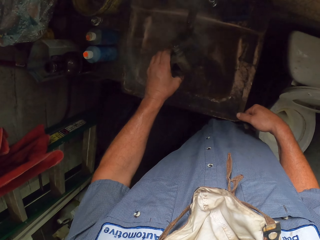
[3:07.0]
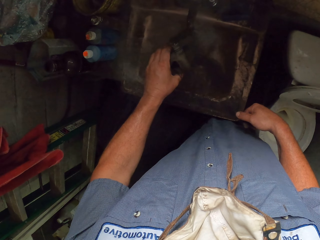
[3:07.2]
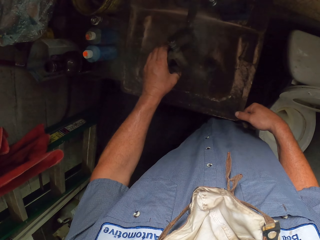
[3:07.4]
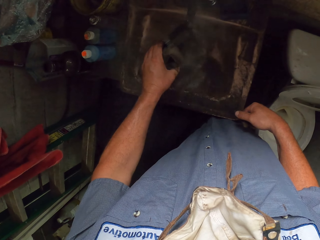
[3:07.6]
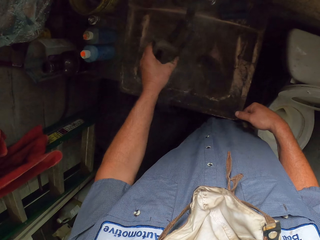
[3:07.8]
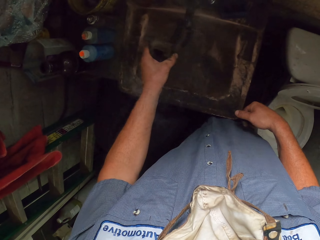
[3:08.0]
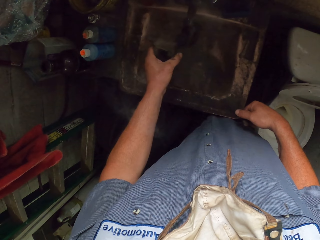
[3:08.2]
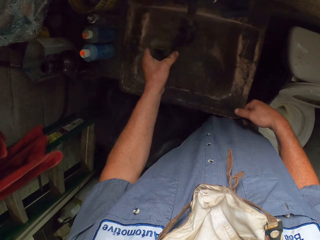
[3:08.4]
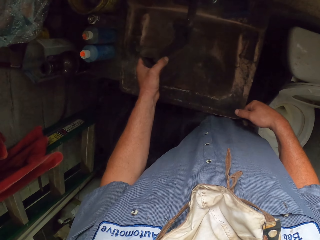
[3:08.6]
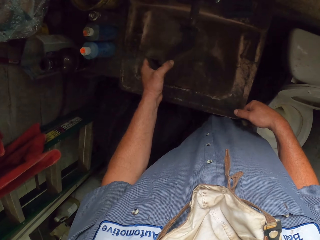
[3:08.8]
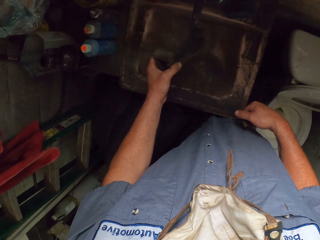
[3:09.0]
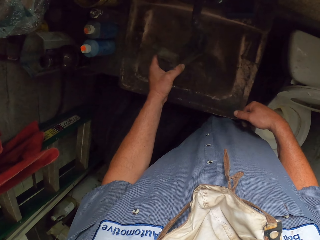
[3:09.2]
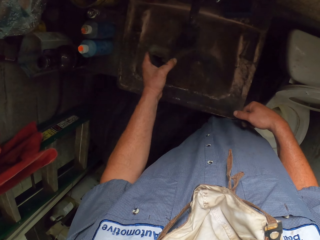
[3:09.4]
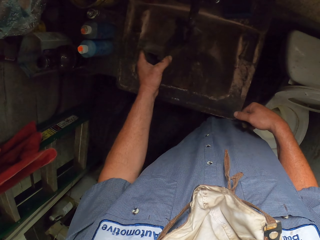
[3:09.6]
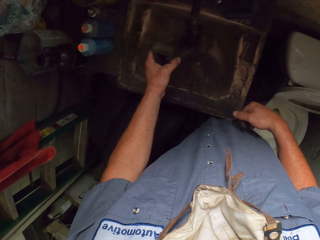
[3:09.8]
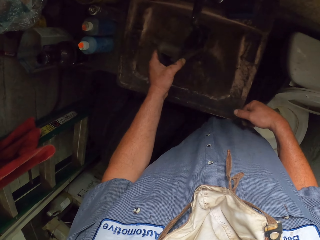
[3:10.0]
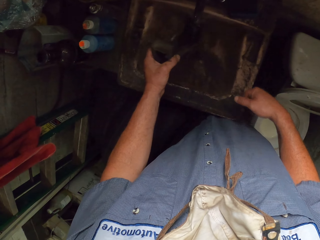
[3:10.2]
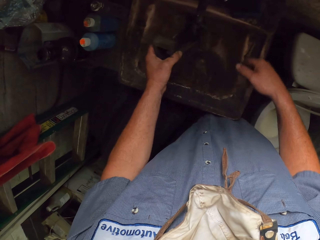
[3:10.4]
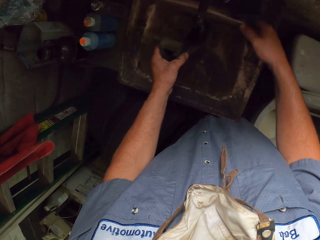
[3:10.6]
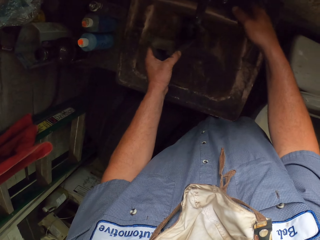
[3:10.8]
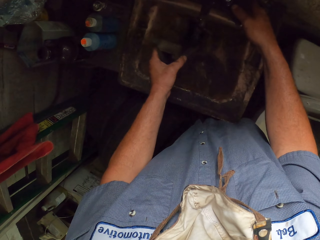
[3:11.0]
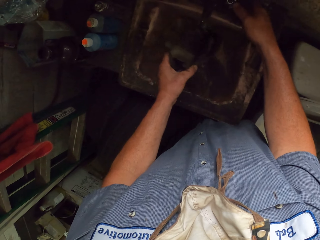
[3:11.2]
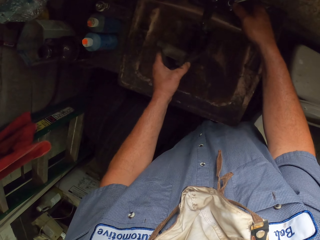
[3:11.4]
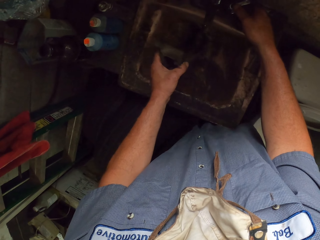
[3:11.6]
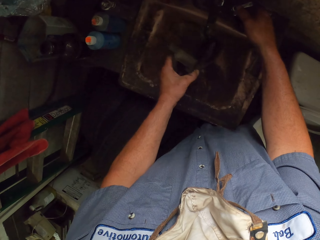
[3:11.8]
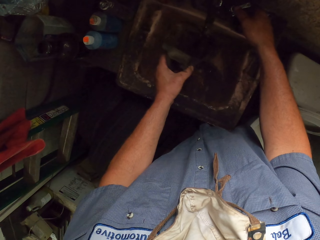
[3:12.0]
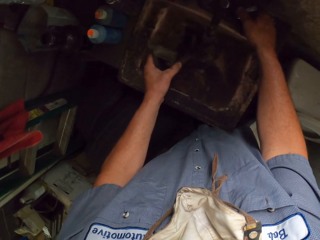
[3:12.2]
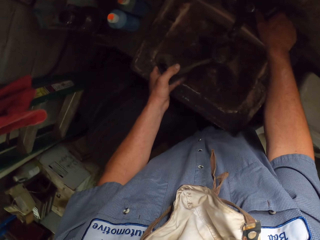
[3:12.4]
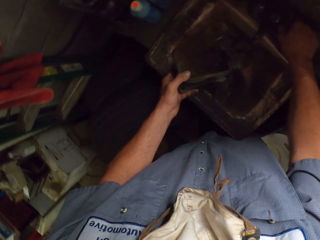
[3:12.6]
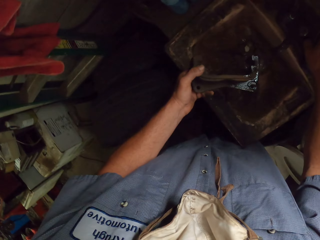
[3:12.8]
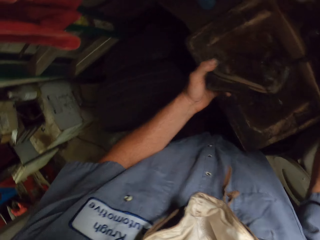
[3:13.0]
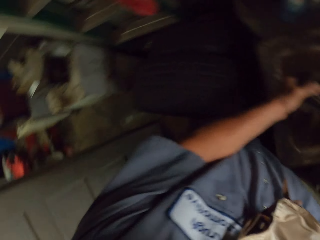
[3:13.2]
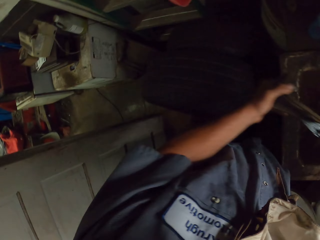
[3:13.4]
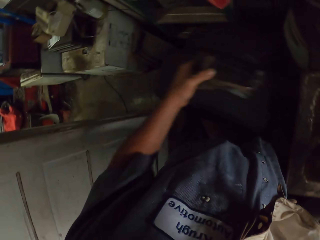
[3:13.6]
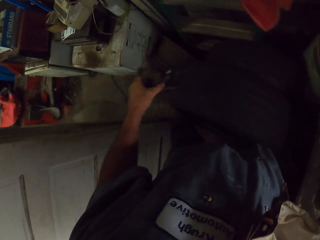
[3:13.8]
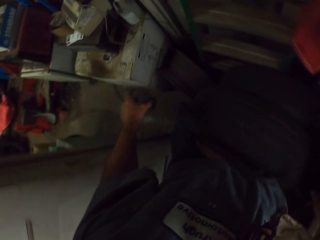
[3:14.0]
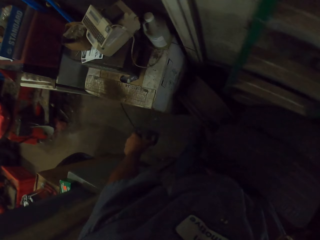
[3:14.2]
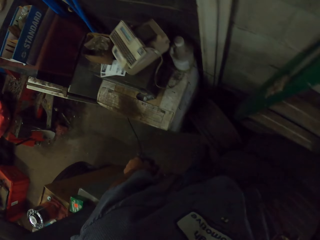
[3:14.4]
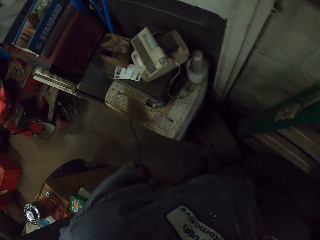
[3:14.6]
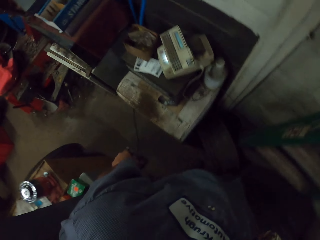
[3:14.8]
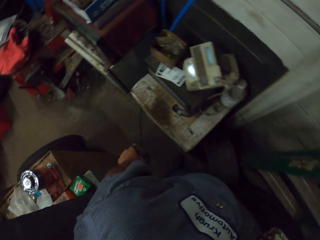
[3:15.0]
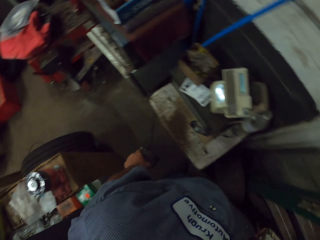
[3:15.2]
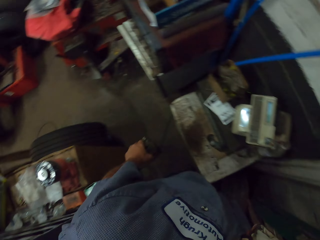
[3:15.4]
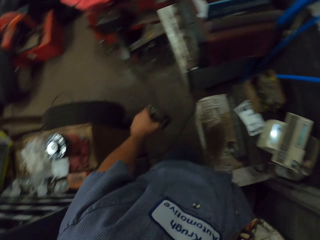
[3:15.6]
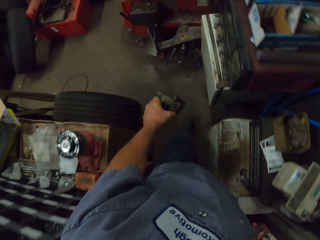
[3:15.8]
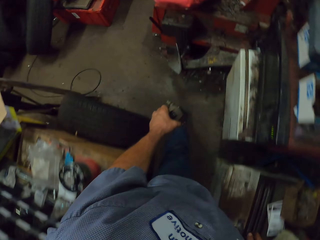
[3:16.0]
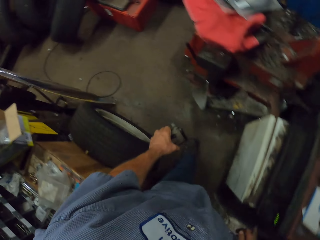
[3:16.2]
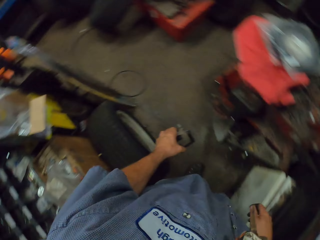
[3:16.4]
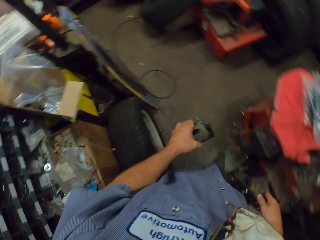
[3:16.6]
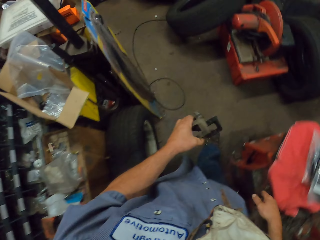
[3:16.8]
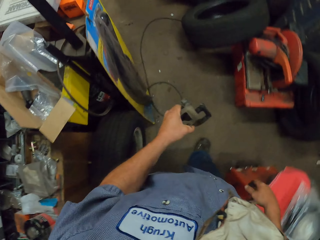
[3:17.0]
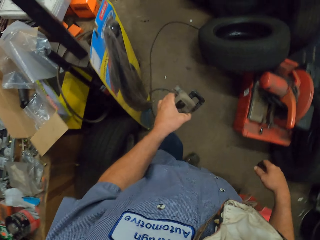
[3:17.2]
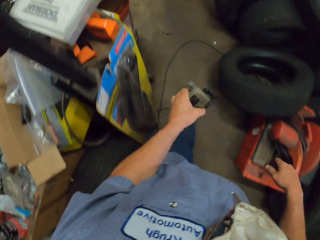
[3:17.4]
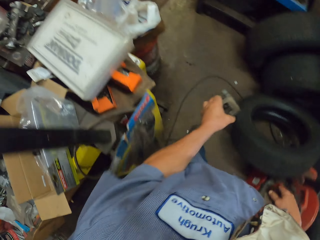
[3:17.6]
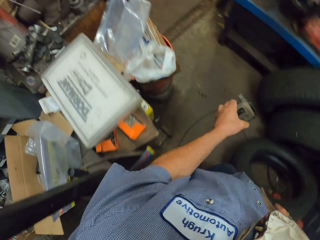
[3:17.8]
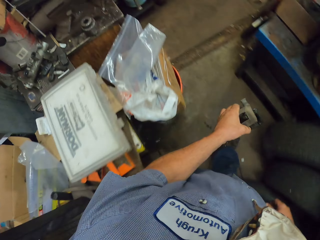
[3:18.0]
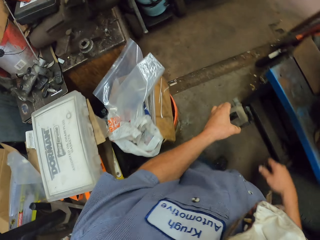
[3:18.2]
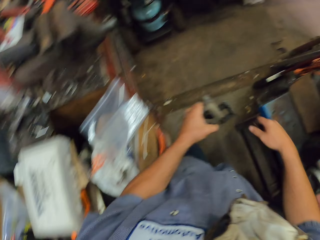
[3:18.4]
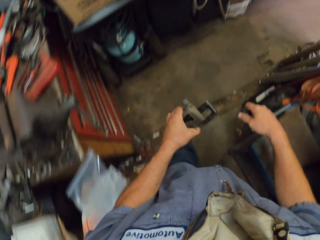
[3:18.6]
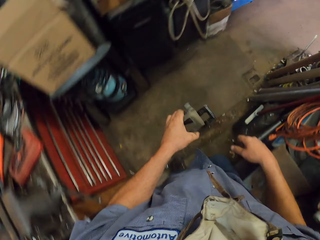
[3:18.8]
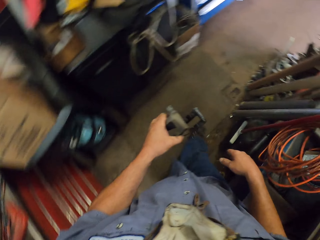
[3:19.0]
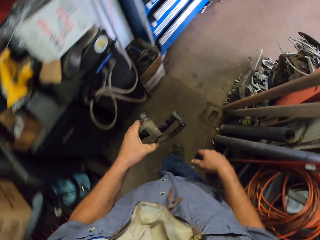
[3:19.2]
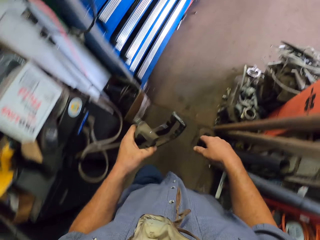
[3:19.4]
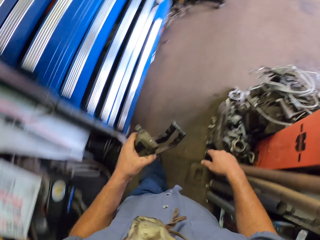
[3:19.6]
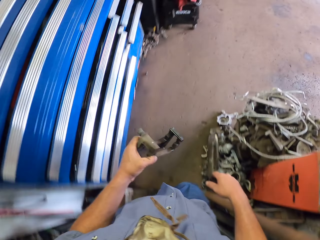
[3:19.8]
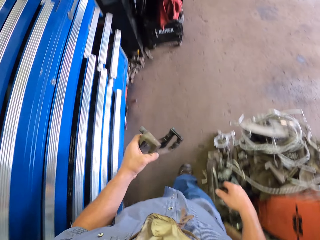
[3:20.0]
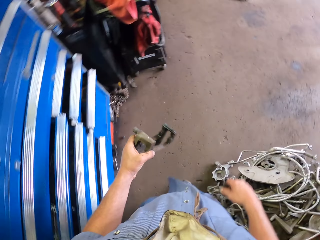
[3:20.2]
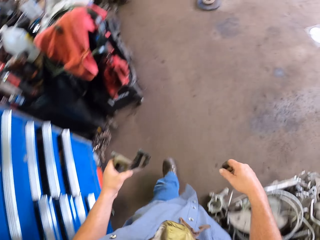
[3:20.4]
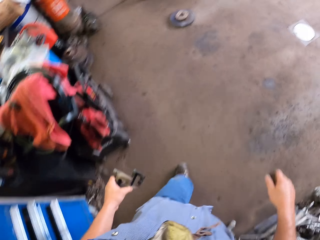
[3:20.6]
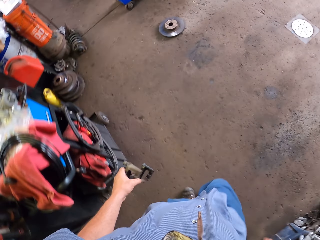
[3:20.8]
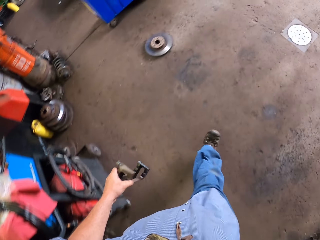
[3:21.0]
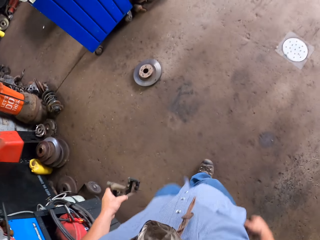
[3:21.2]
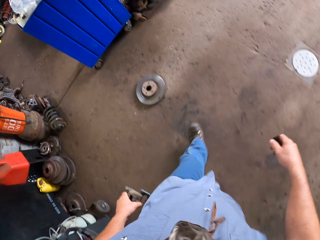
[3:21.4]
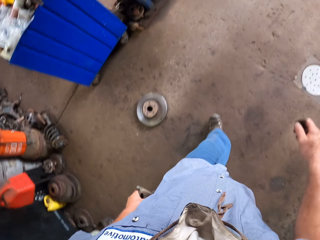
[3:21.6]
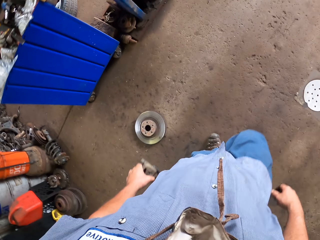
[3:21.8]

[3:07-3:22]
The camera wearer puts off the water tap. They walk in the garage. They walk out of the room.

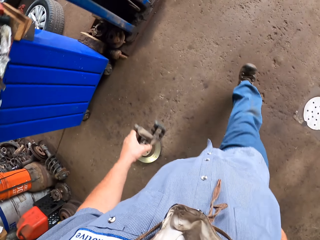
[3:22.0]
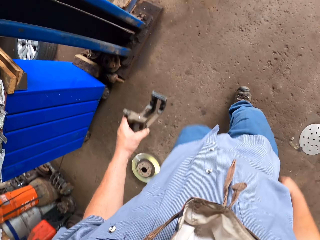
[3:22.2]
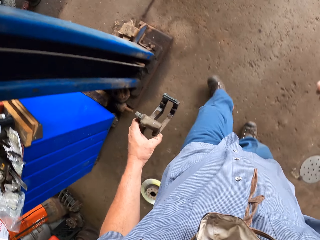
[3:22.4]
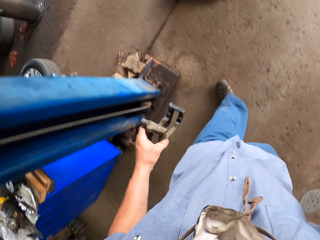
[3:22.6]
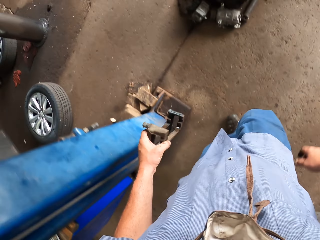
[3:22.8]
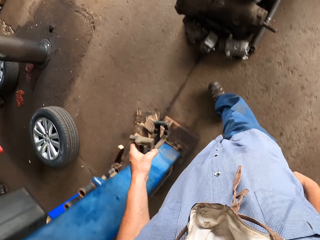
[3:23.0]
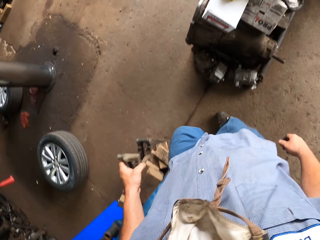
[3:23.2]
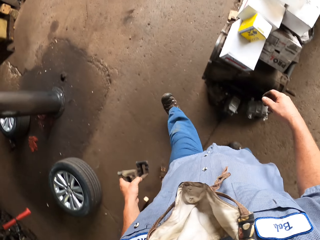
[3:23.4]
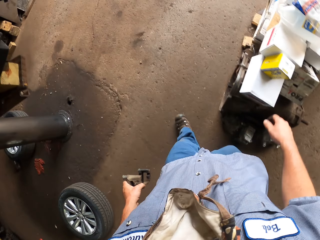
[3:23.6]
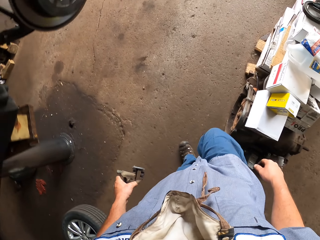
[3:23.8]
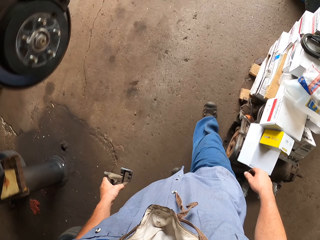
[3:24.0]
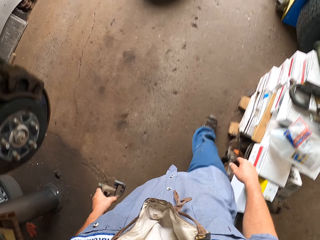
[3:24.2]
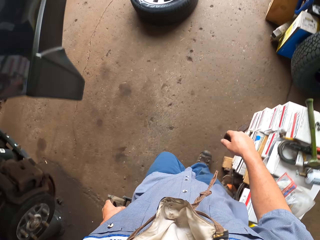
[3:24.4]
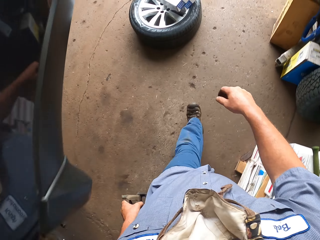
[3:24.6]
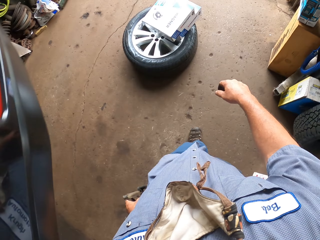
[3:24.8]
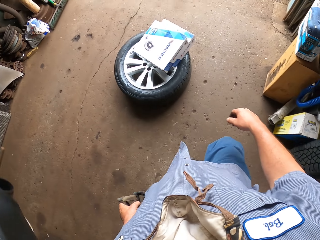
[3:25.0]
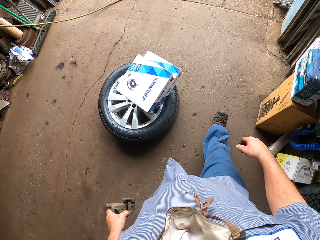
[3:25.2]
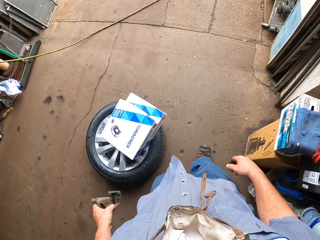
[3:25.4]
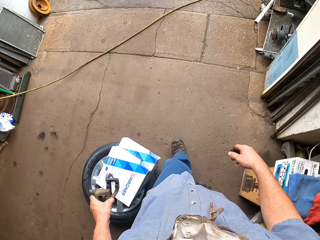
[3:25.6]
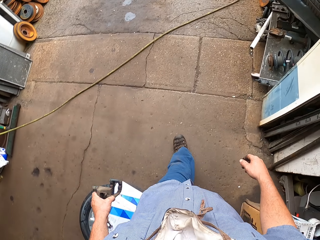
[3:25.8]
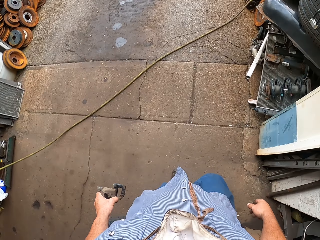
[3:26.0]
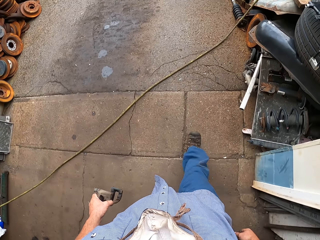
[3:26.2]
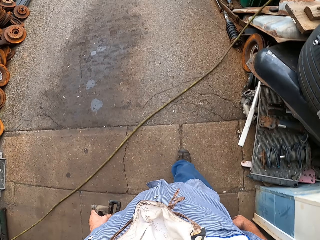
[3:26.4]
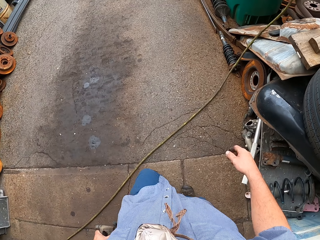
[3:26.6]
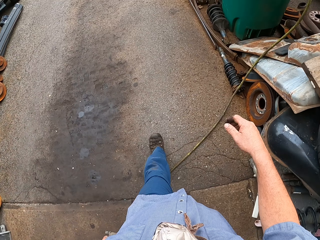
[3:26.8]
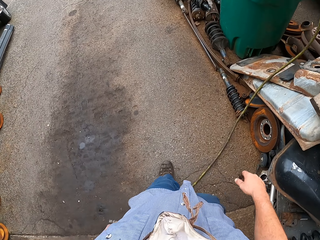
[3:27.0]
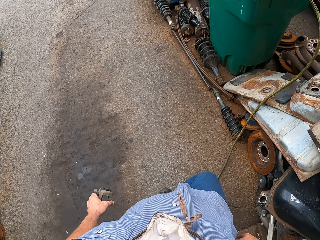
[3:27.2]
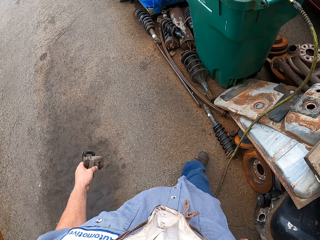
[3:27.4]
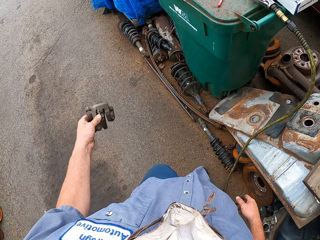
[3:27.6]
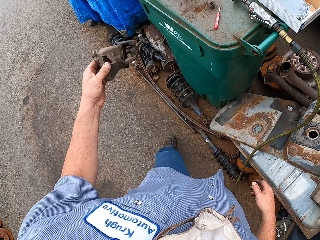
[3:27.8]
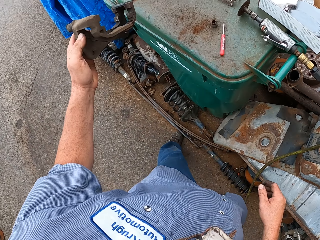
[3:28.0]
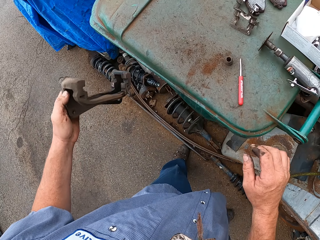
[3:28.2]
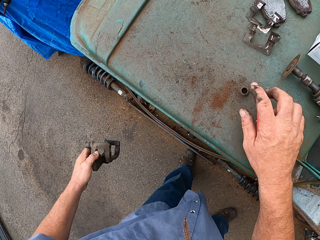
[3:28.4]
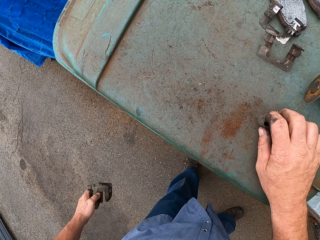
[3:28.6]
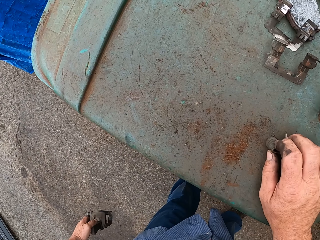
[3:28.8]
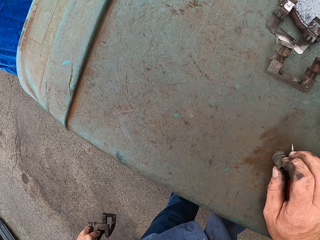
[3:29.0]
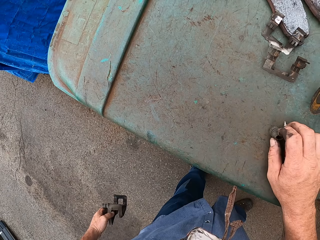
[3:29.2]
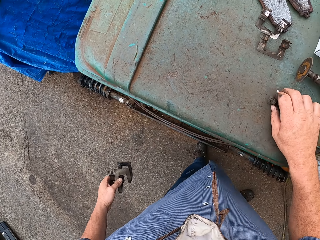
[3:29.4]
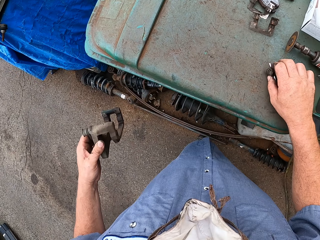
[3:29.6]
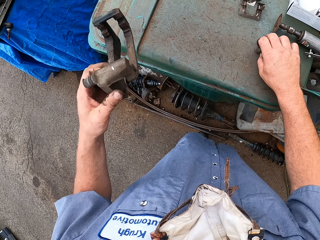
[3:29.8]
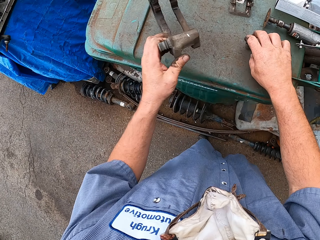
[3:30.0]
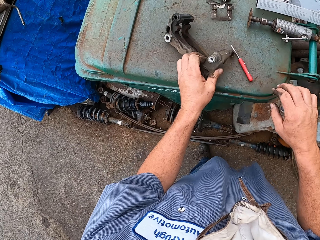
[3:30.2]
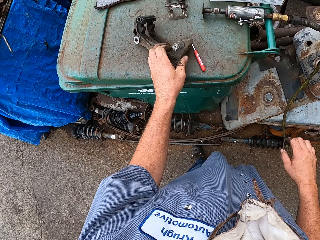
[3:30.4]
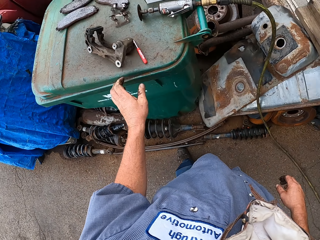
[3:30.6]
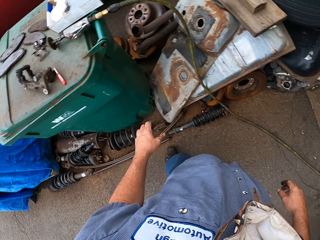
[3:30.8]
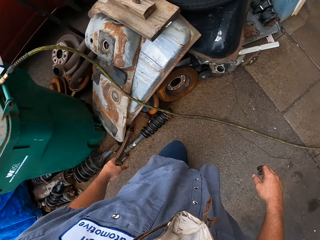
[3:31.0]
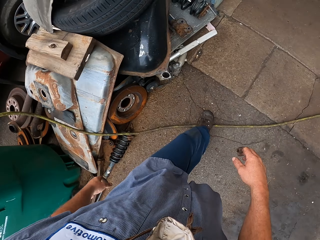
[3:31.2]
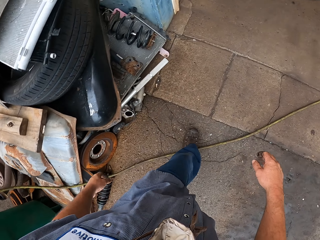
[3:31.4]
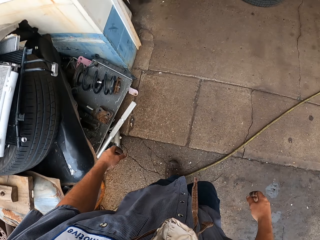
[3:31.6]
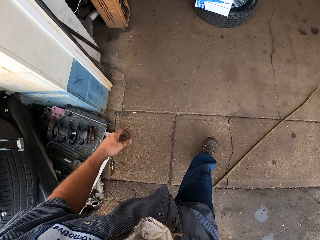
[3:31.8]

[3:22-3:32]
The camera wearer touches the rubber. They put something on the table.
